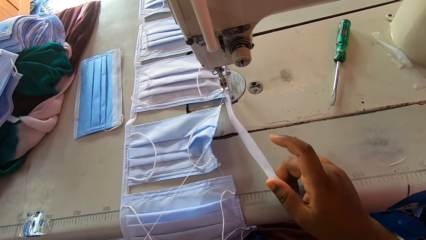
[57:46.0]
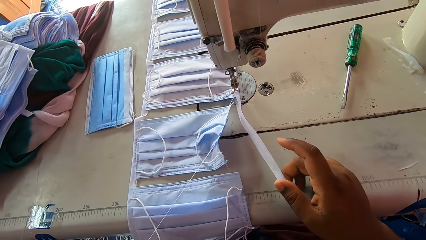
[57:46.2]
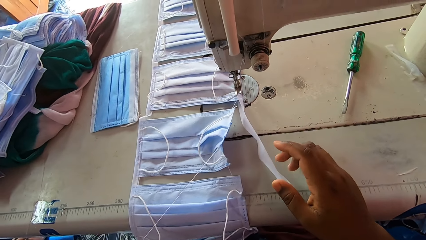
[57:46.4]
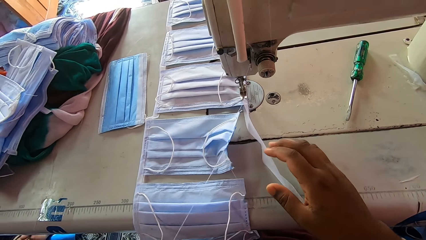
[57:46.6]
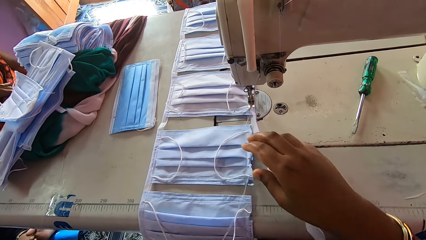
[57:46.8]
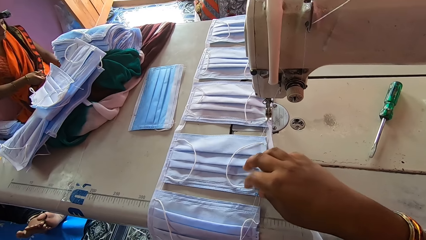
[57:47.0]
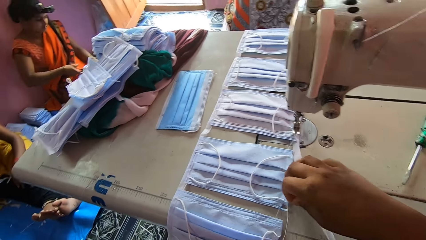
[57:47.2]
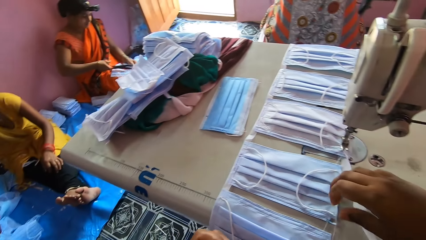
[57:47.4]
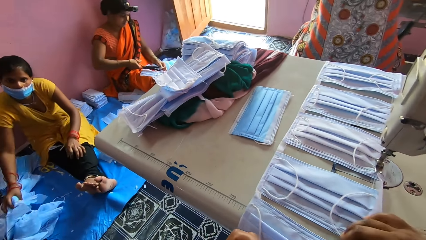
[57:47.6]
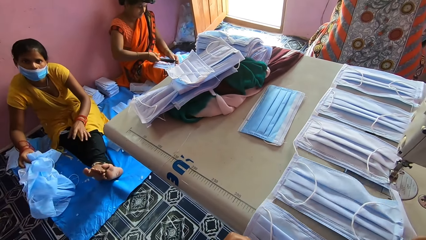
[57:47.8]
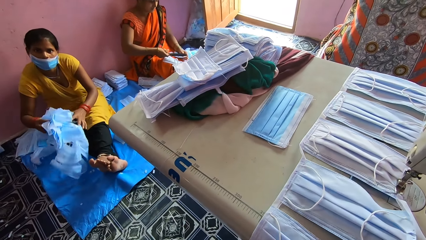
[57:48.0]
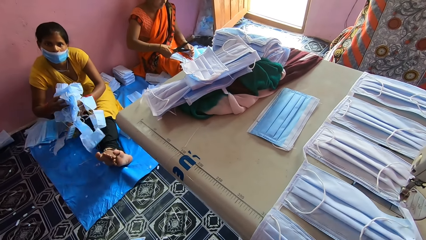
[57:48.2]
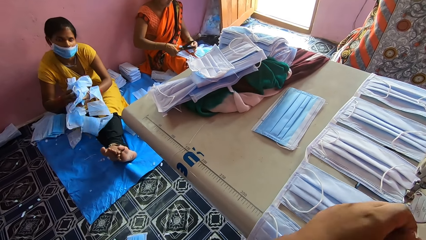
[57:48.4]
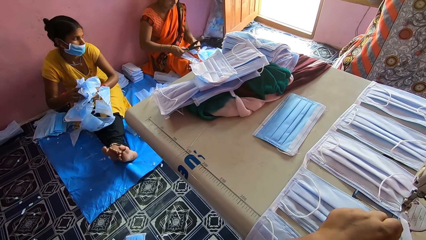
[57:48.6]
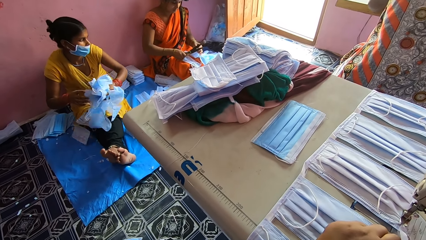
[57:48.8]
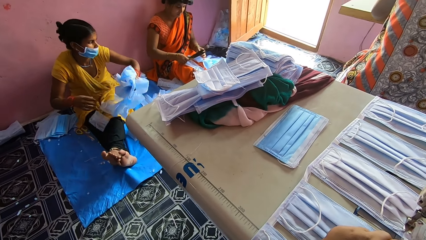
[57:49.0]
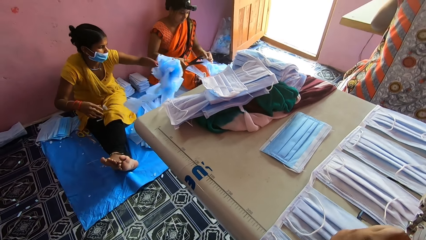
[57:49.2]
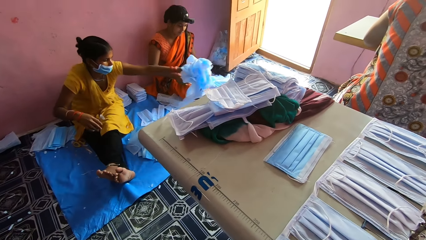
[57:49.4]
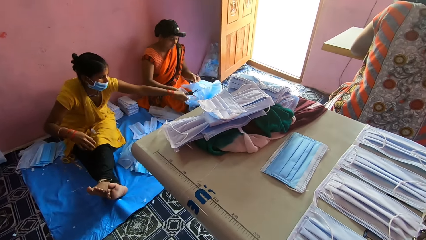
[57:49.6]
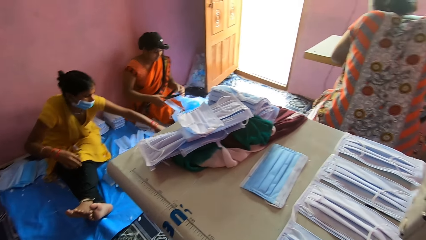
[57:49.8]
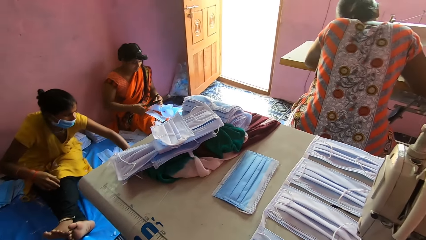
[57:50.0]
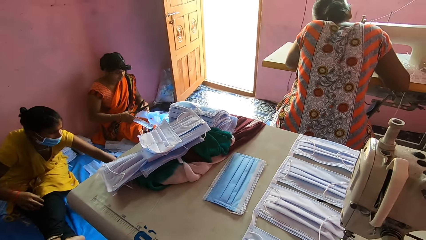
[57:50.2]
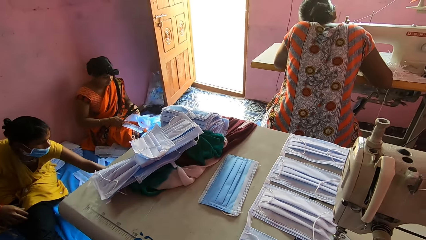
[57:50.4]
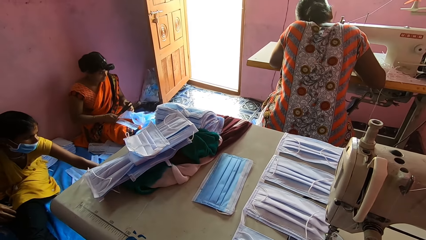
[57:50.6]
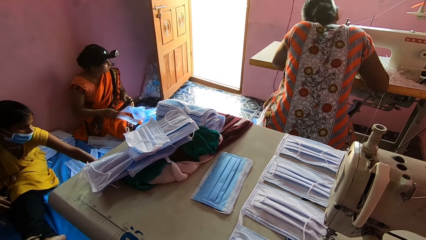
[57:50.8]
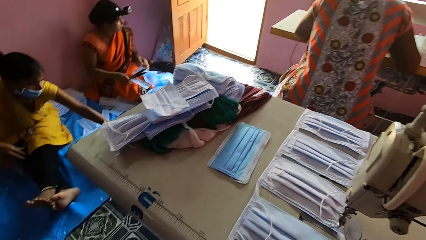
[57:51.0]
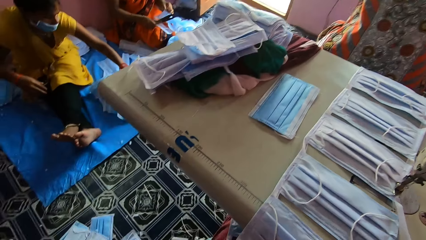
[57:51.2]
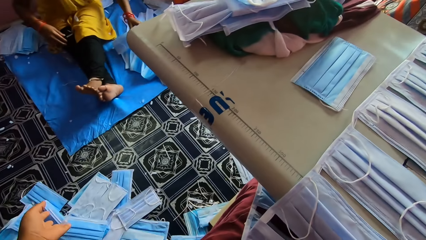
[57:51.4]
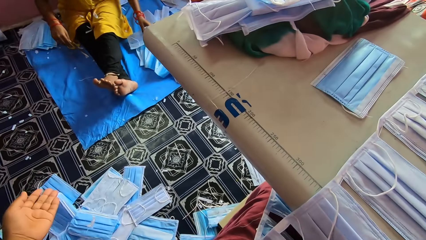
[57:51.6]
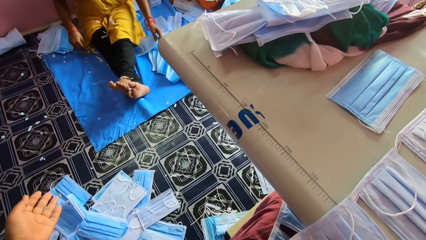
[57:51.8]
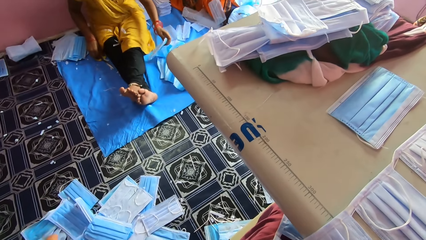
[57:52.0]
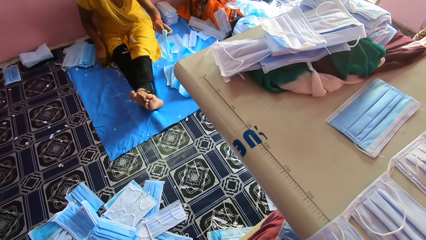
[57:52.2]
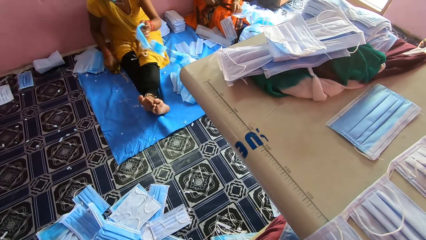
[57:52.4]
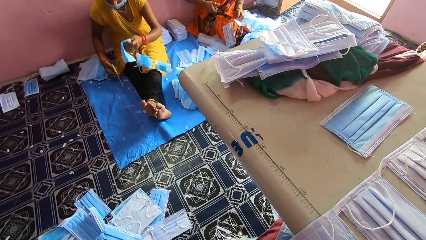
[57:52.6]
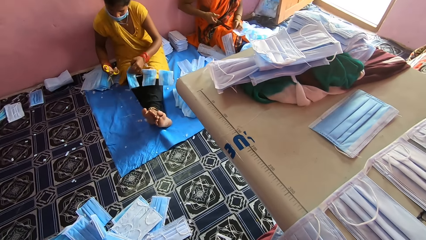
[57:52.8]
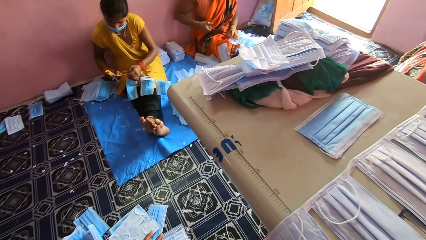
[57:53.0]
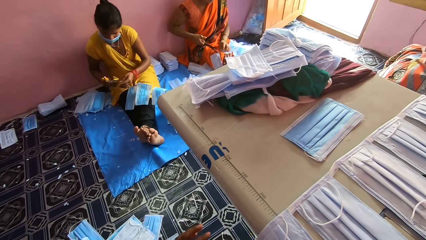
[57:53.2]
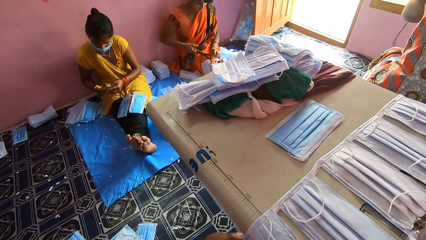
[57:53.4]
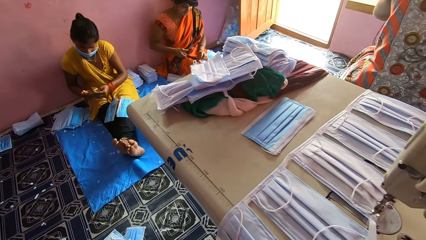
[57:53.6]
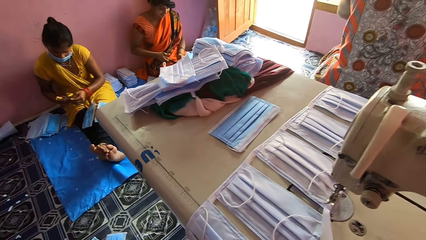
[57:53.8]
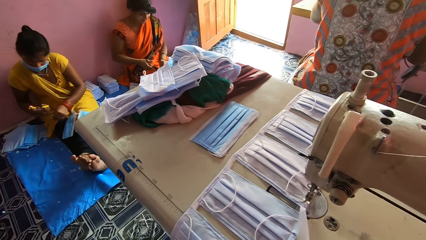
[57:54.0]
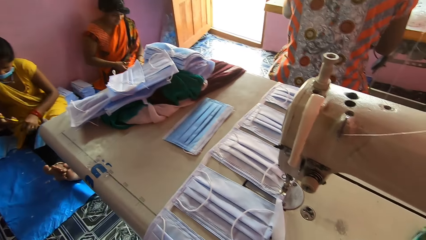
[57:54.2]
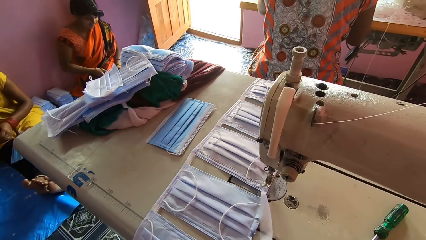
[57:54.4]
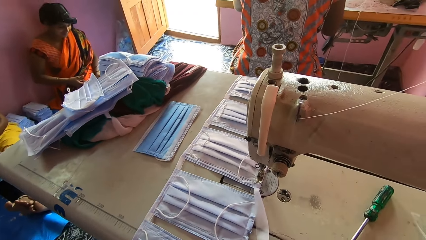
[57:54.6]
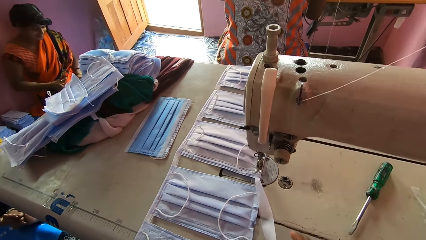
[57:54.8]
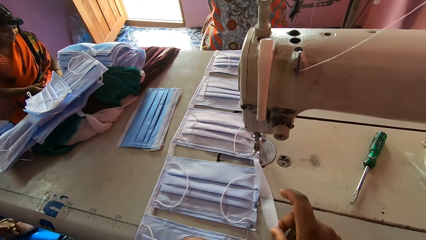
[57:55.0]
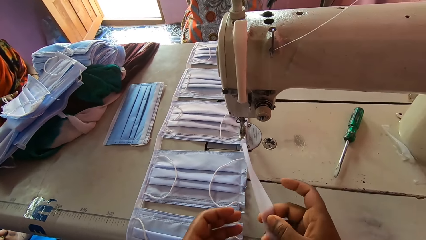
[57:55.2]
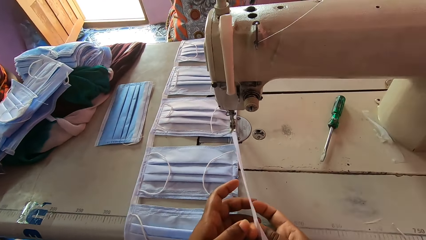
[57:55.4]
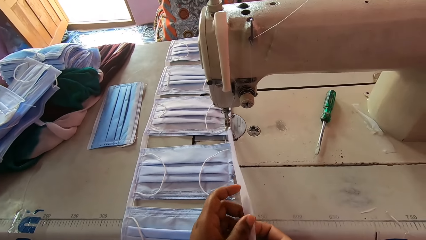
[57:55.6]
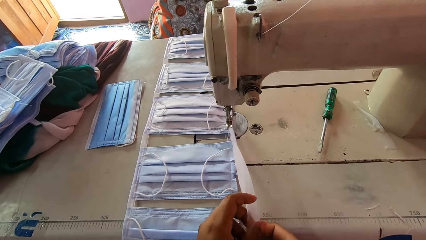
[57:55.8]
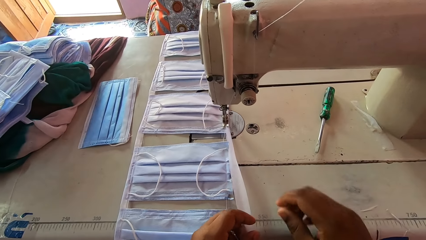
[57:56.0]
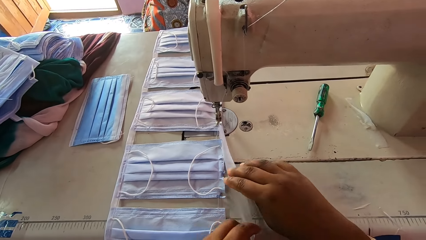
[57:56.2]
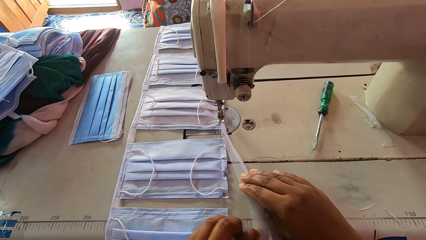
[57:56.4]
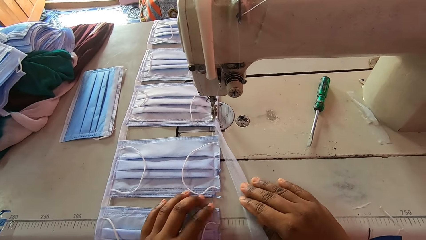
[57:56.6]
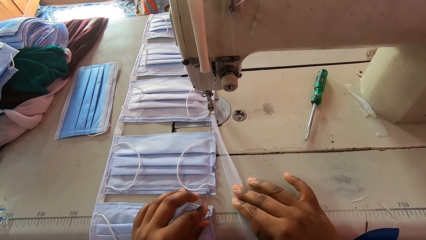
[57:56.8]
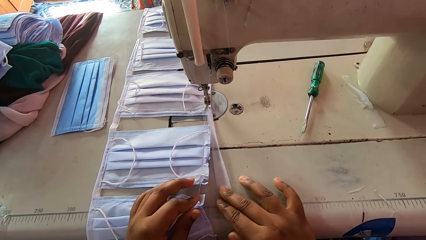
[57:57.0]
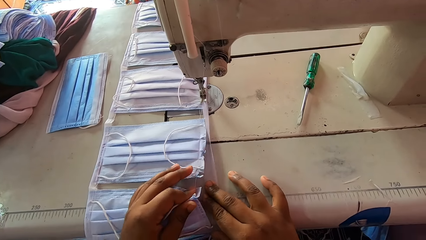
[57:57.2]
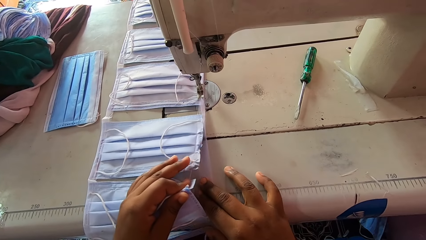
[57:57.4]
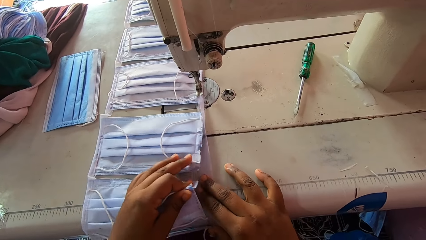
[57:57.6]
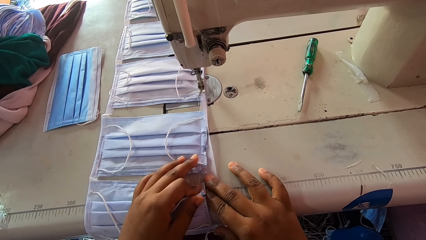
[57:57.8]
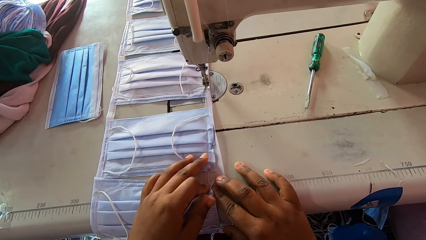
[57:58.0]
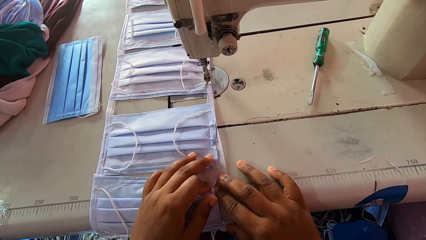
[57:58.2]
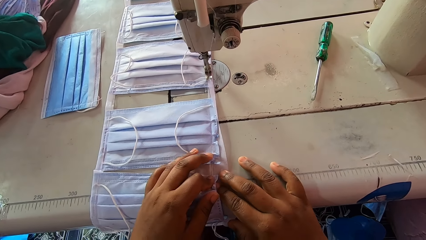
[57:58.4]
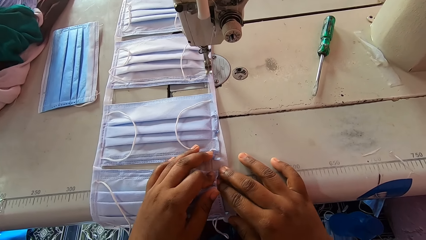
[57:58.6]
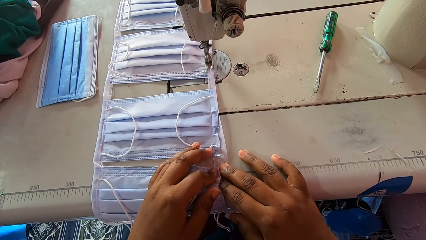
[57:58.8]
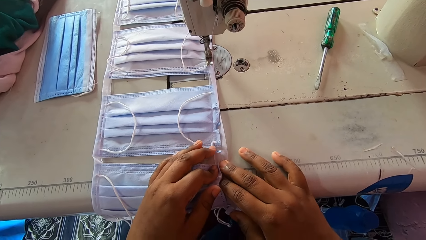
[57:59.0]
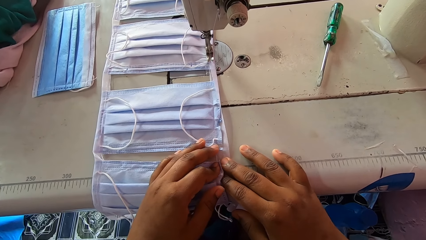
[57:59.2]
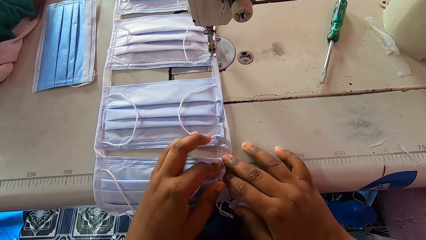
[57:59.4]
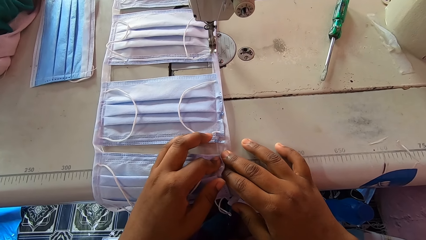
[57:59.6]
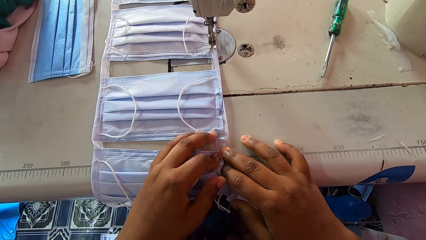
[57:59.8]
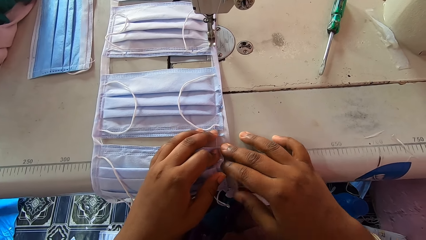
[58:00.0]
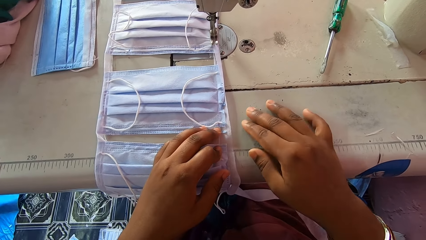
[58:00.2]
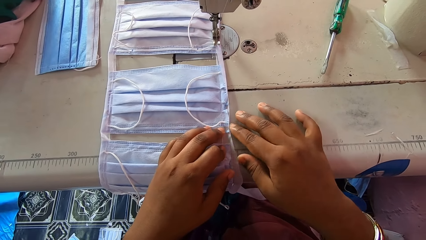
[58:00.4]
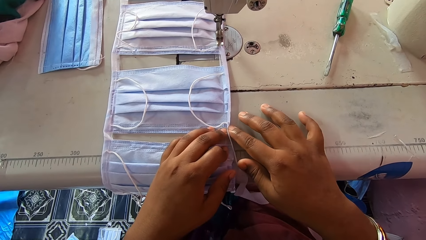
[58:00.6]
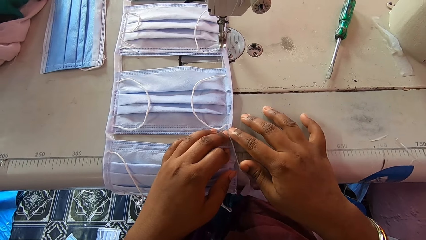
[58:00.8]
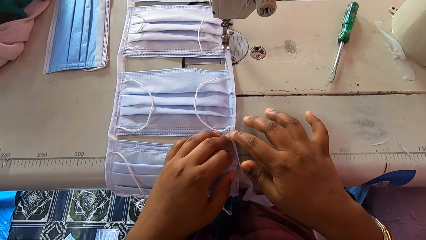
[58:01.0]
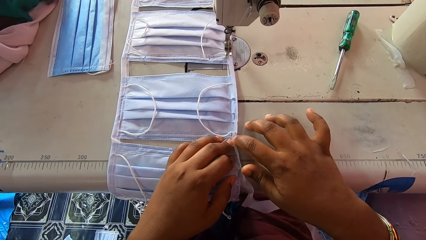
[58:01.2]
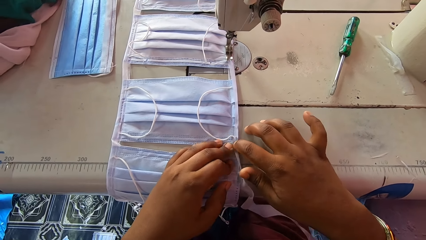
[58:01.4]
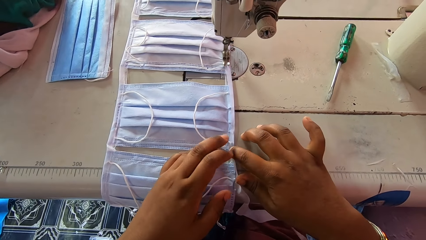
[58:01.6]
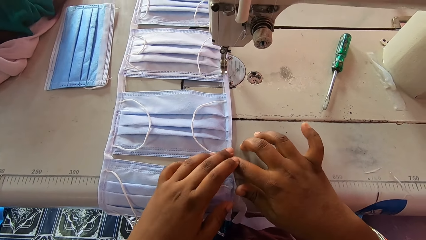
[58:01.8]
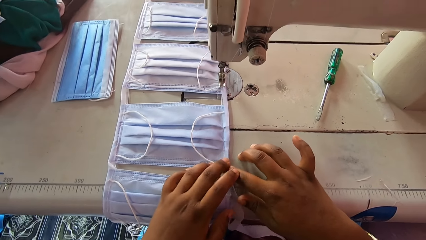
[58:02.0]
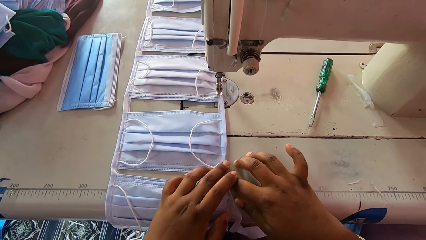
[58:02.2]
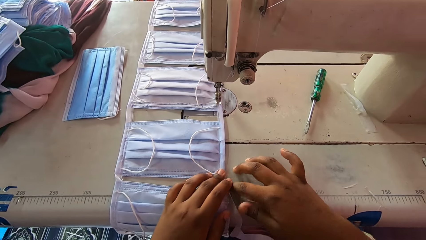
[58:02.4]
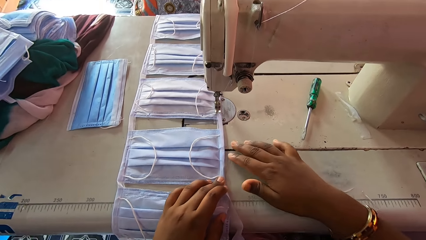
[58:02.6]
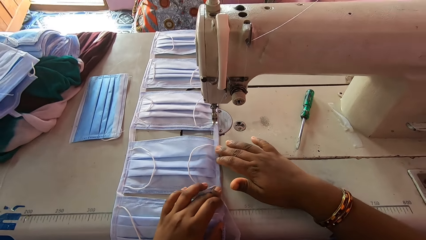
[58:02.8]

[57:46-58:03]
The camera wearer pulls a thread on the mask with her left hand. She talks to a person. She interacts with a lady. She looks at the masks on the sewing machine bed. She looks at the sewing machine with another person. She moves the left hand. She looks at the masks on the floor. She looks at the masks on the sewing machine bed. She aligns the mask with both hands.
